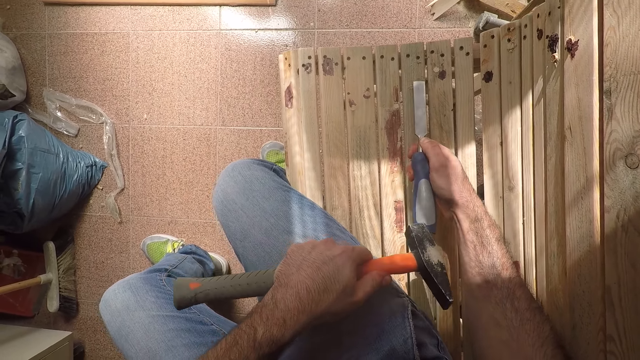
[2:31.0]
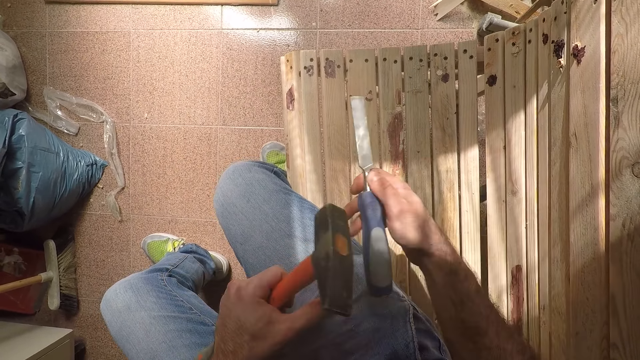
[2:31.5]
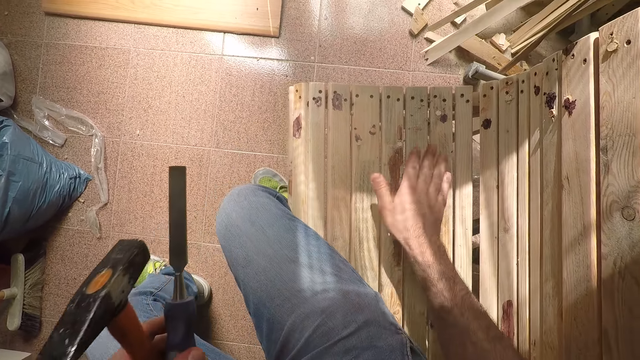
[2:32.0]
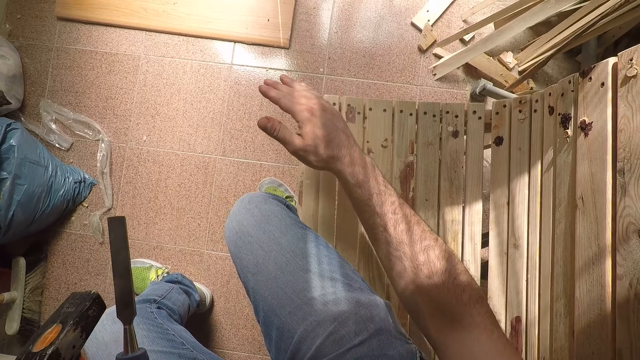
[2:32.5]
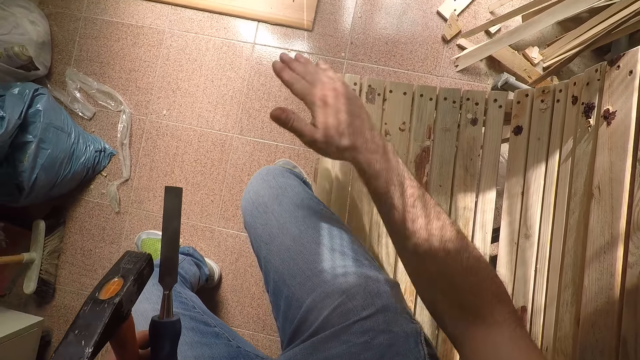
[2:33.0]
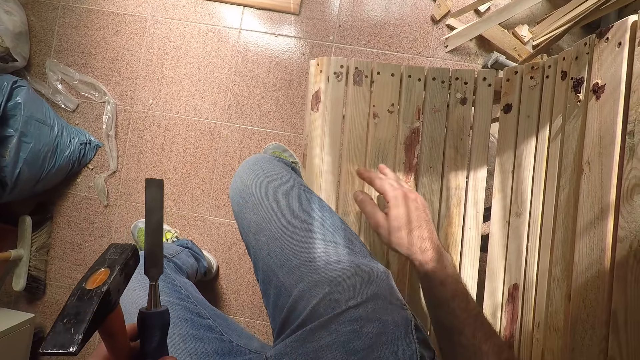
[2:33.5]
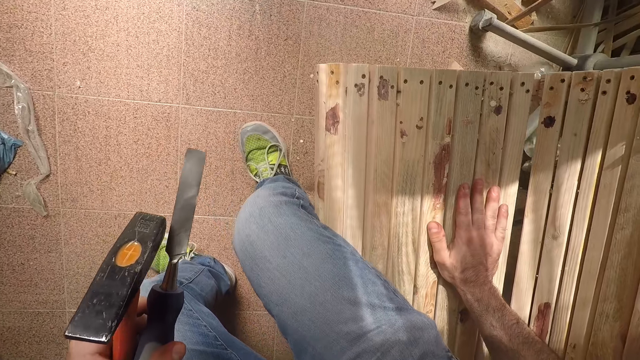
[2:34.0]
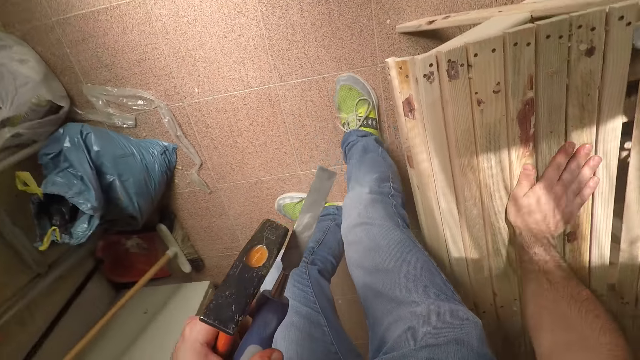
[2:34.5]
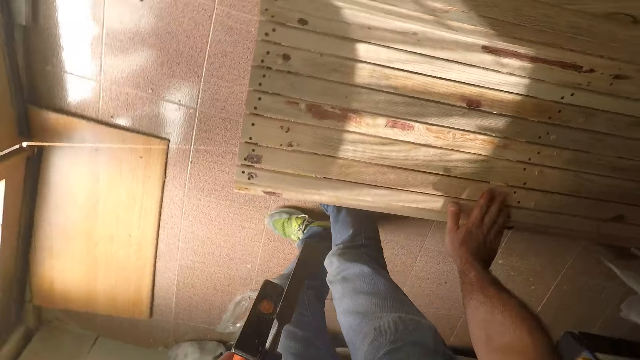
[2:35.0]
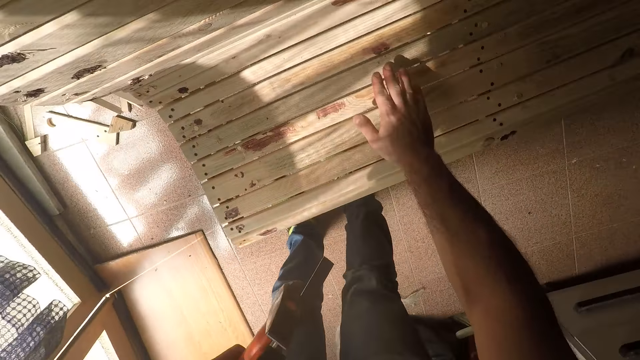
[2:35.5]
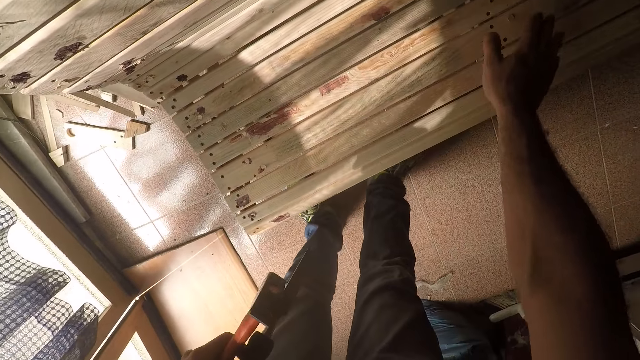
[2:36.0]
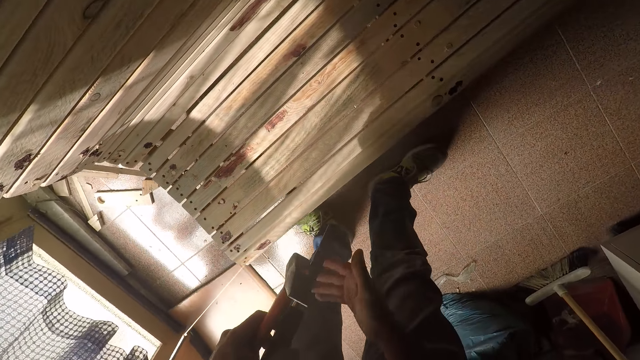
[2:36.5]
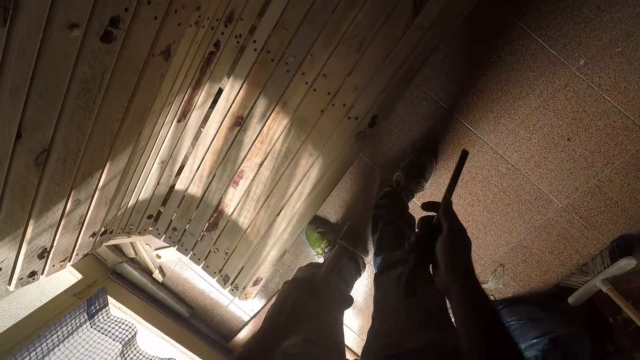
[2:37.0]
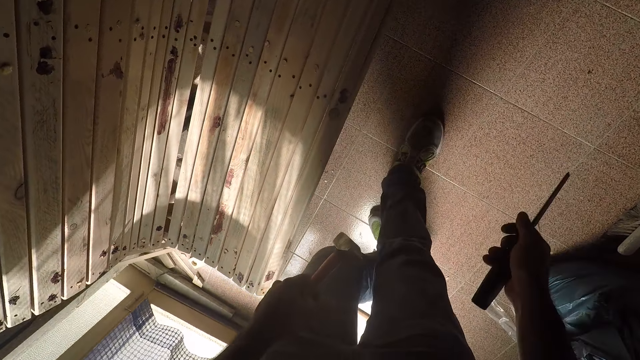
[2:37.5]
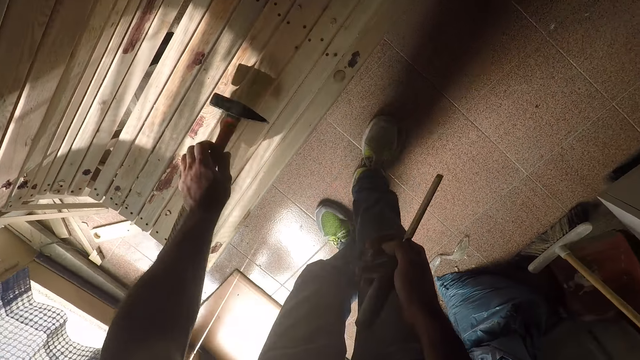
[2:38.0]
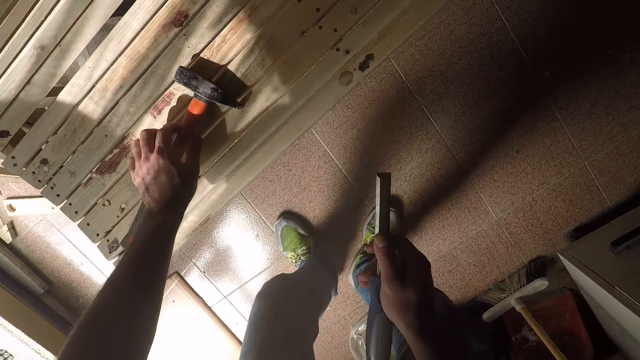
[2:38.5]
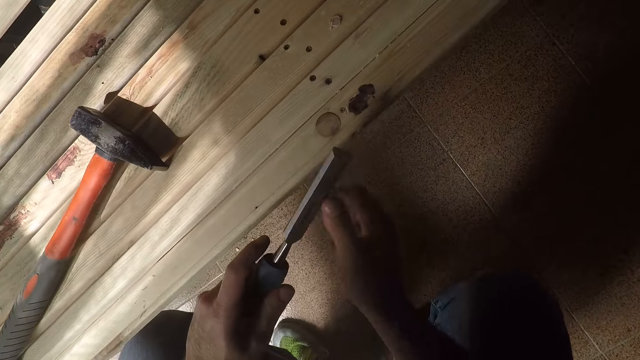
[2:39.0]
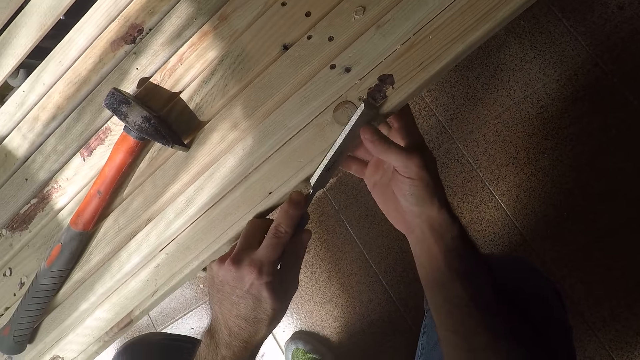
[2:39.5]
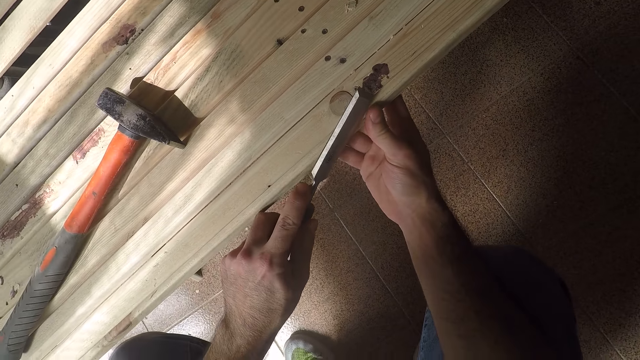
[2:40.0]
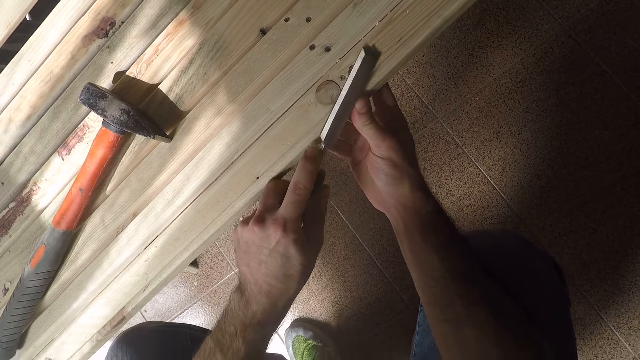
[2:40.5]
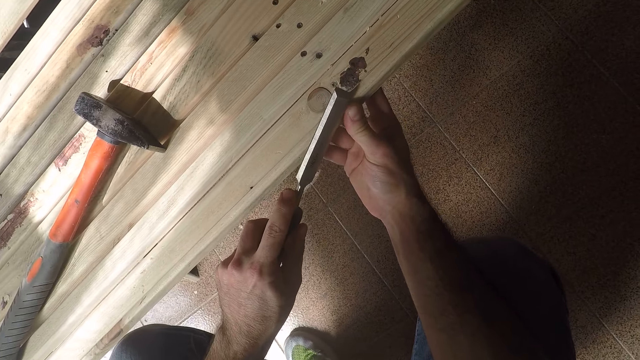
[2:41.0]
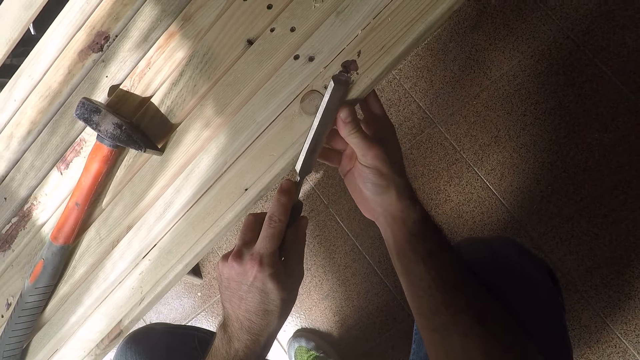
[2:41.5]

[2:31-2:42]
The camera wearer passes the chisel to his left hand. He cleans off the paint on the bench with his right hand. He stands up. He cleans the bench with his right hand. He passes the chisel to his right hand. He drops the hammer in his left hand on the bench. He bends. He passes the chisel to his left hand. He places his right hand on the bench. He uses the chisel in his left hand to remove the paint stain from the bench. He kneels down.

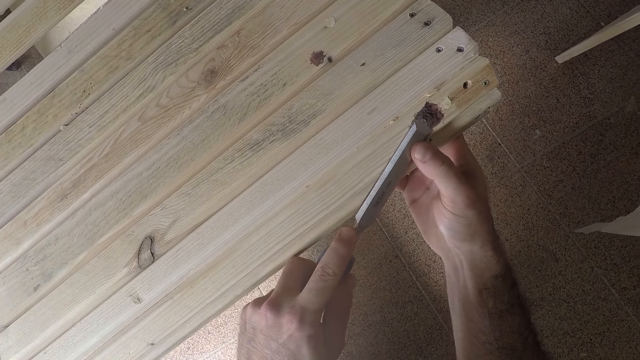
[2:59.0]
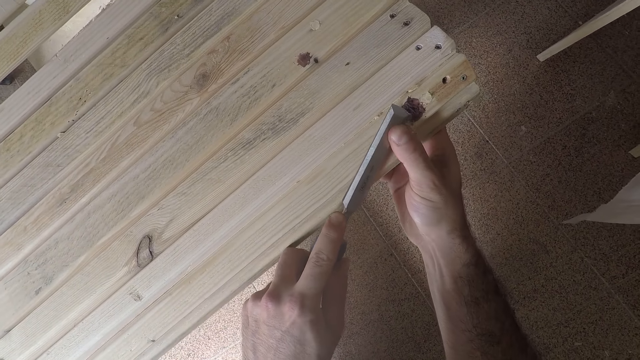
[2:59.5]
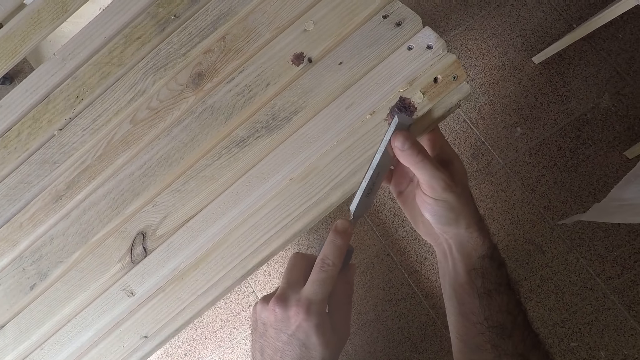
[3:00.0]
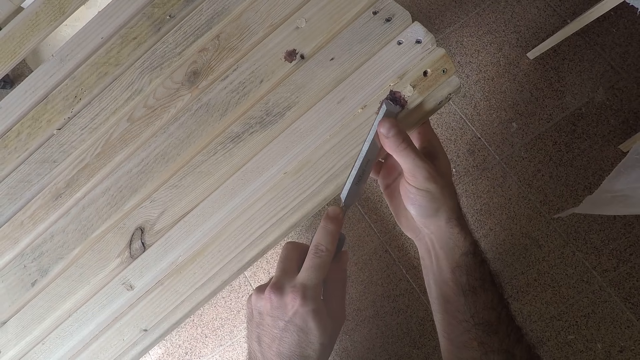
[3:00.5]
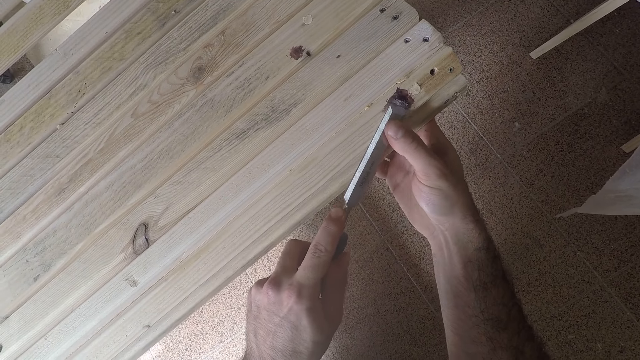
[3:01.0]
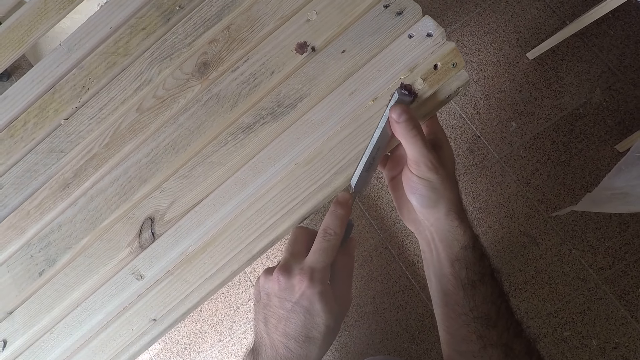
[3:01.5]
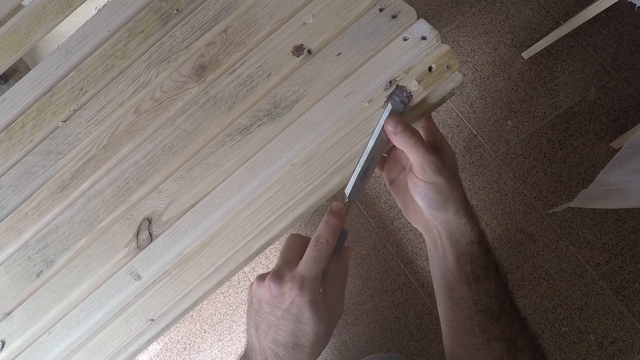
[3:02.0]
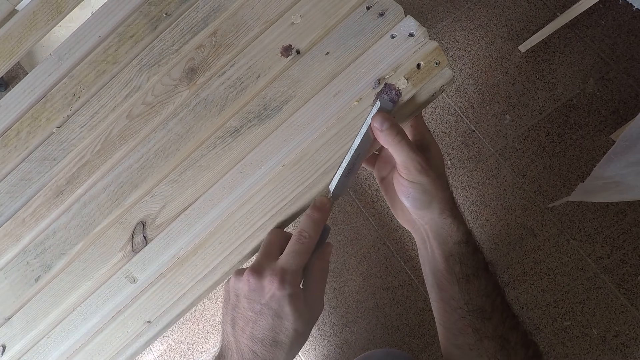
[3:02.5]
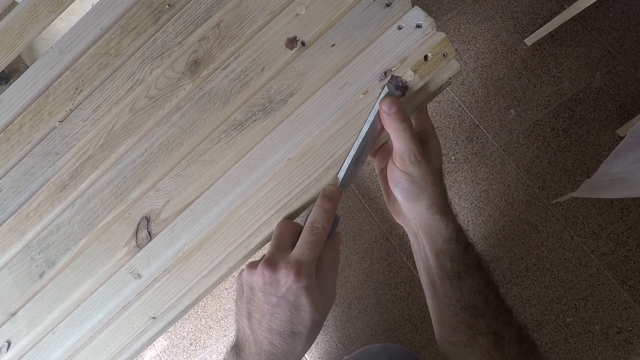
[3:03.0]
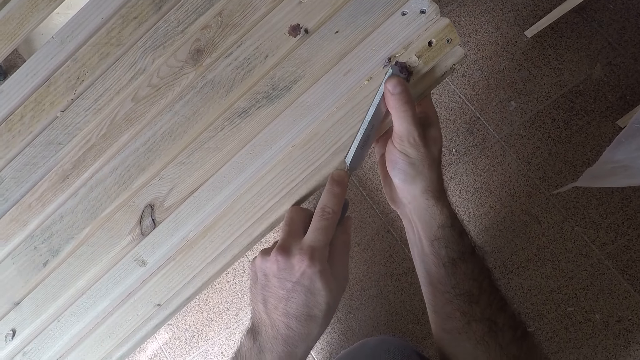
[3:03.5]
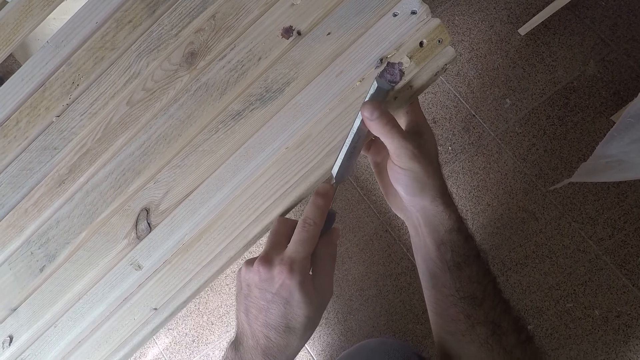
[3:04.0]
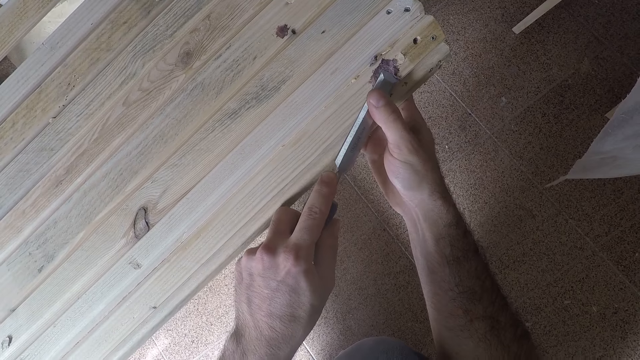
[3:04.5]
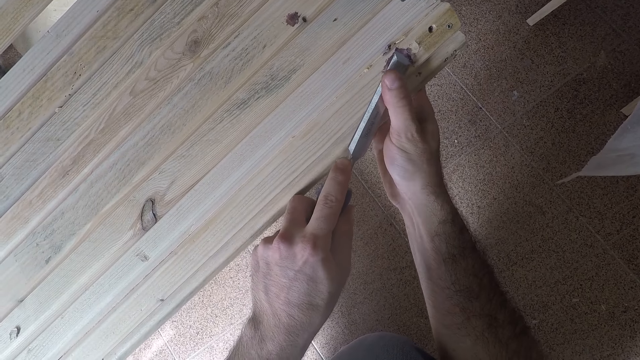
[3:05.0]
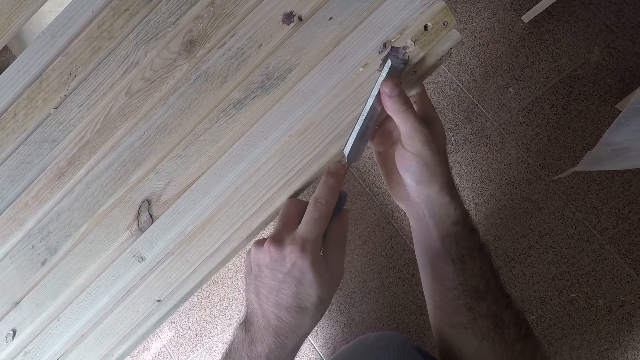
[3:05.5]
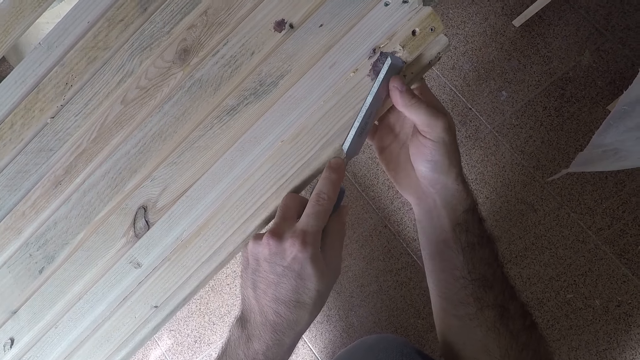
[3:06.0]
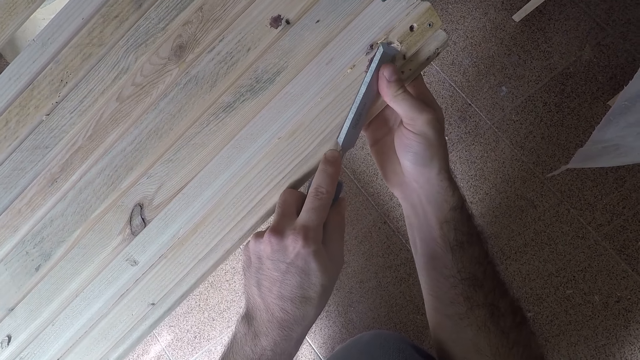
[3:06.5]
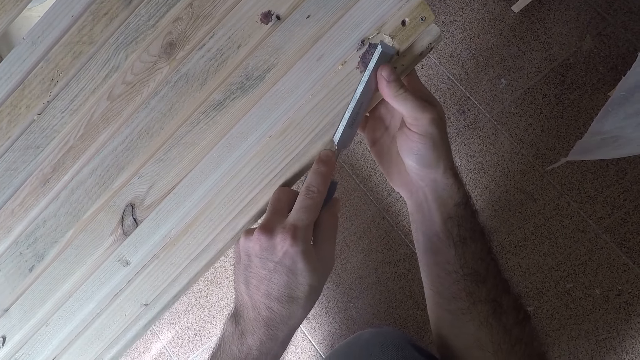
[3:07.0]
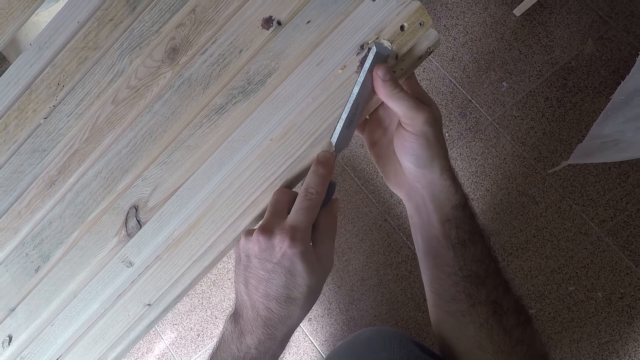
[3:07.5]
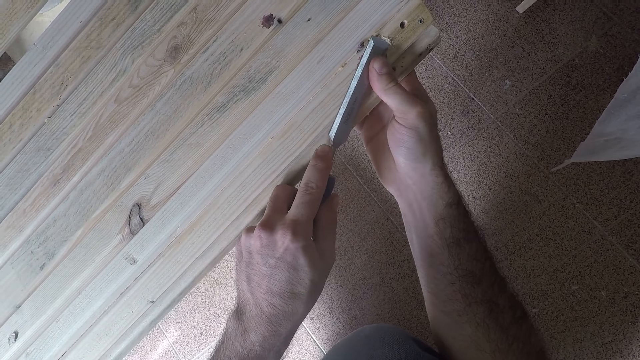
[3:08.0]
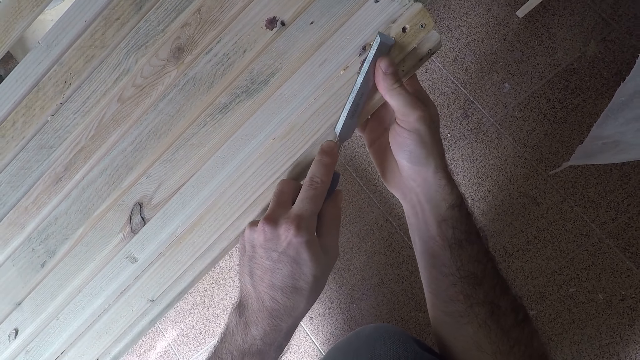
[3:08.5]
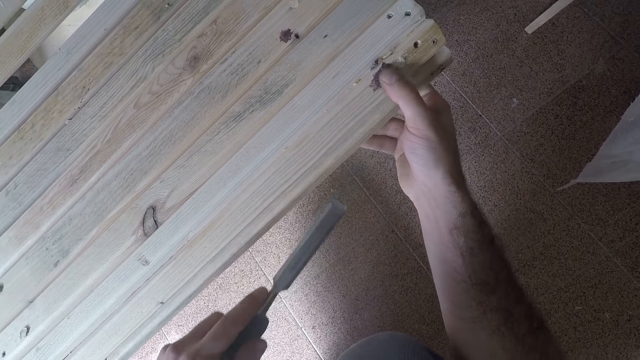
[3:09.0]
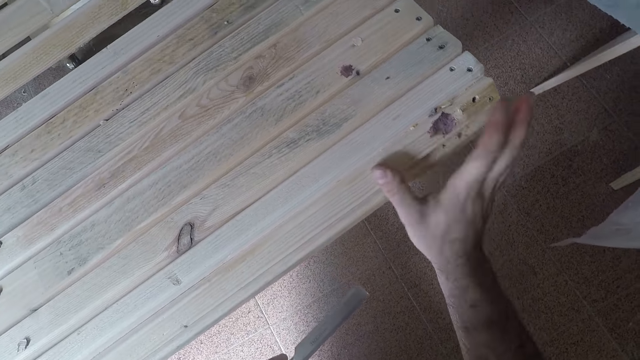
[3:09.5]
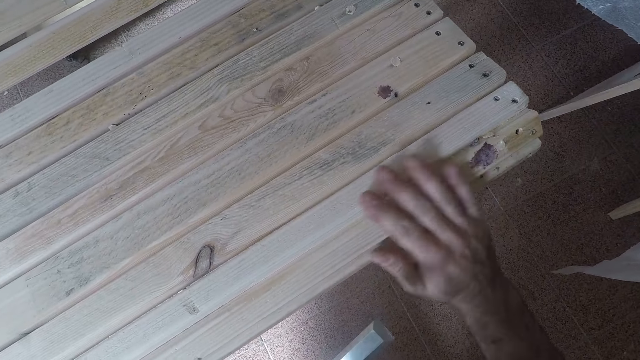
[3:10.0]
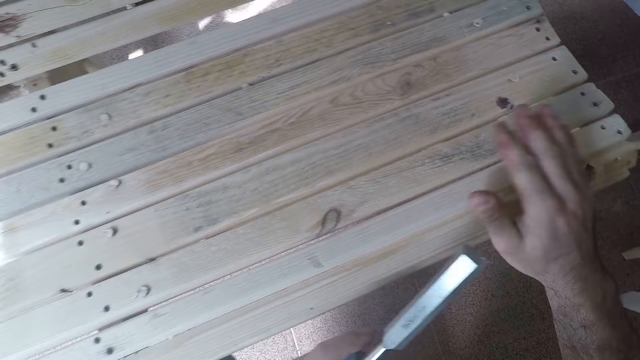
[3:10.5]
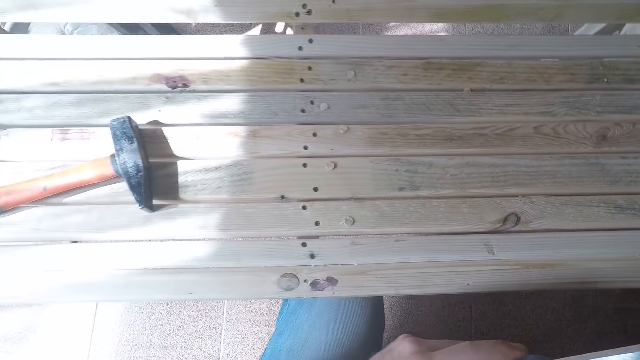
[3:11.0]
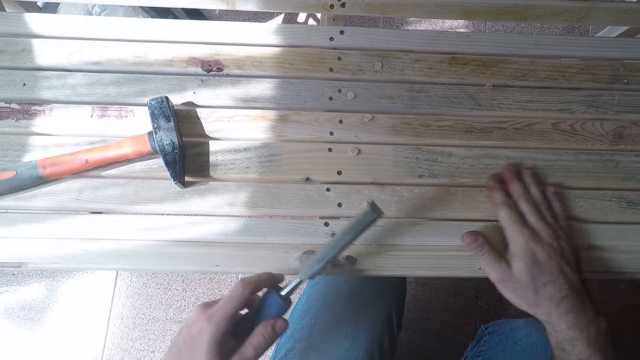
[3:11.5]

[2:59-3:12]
The camera wearer removes something from the bench. He cleans off the paint on the bench with his right hand.
